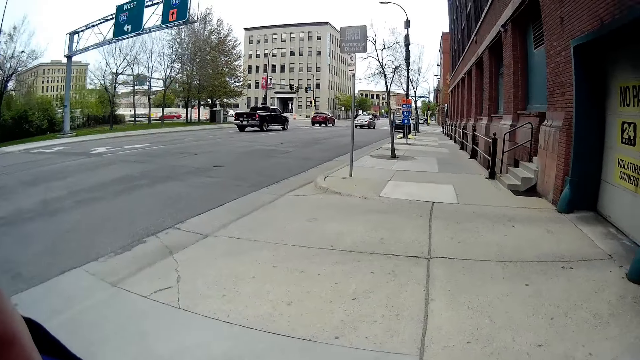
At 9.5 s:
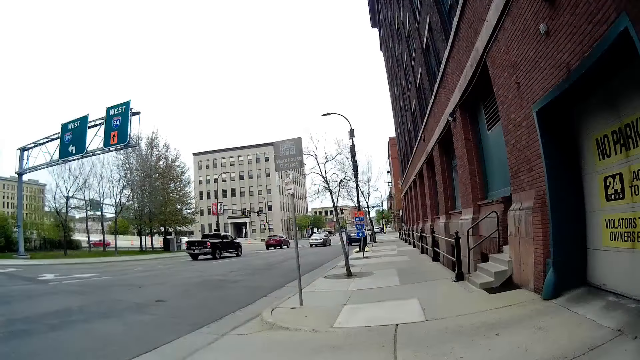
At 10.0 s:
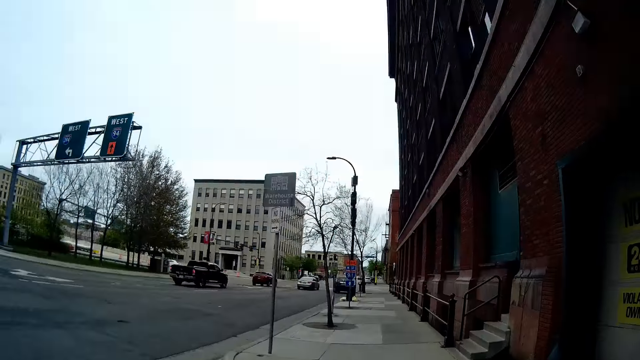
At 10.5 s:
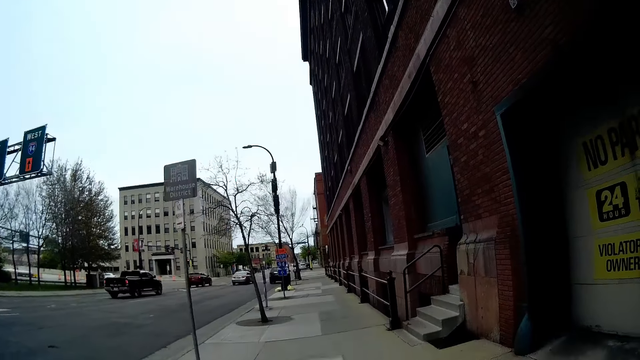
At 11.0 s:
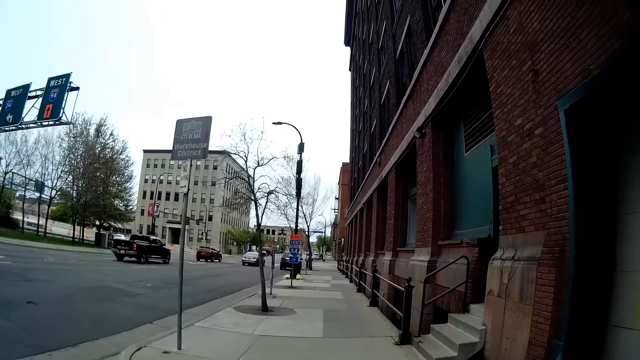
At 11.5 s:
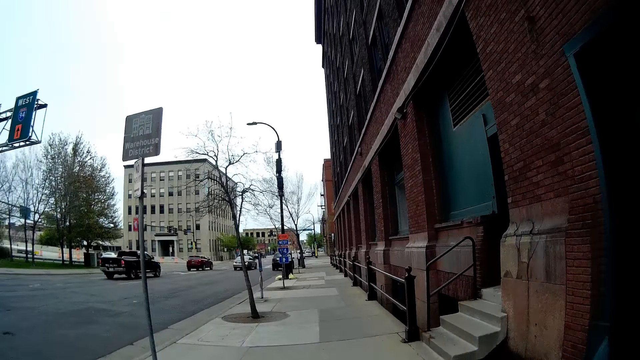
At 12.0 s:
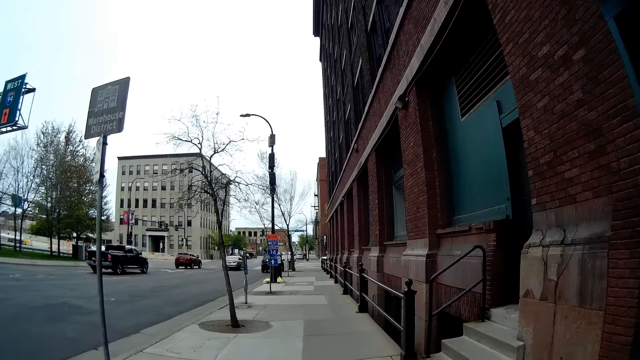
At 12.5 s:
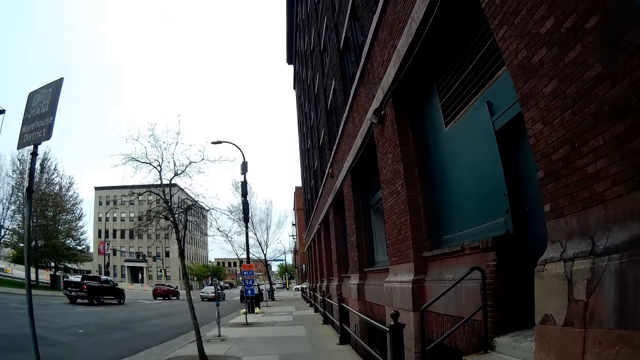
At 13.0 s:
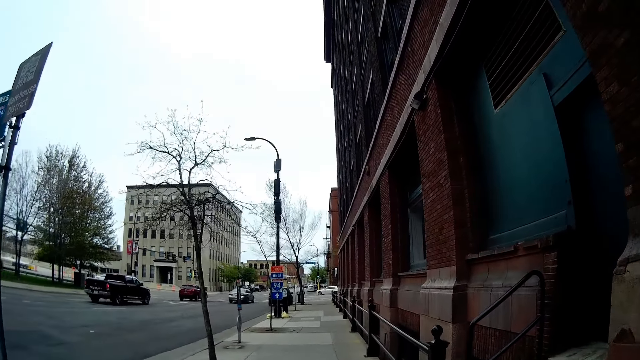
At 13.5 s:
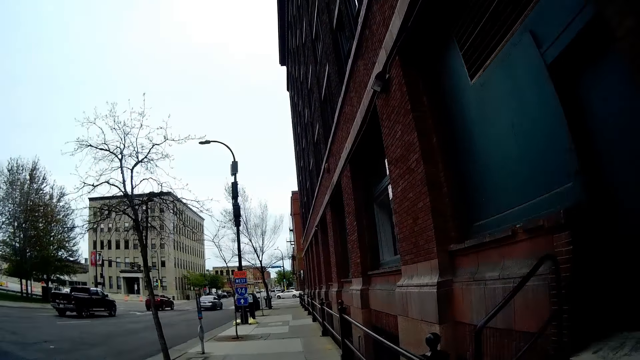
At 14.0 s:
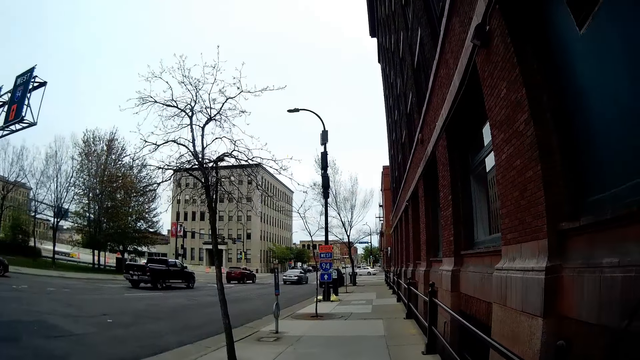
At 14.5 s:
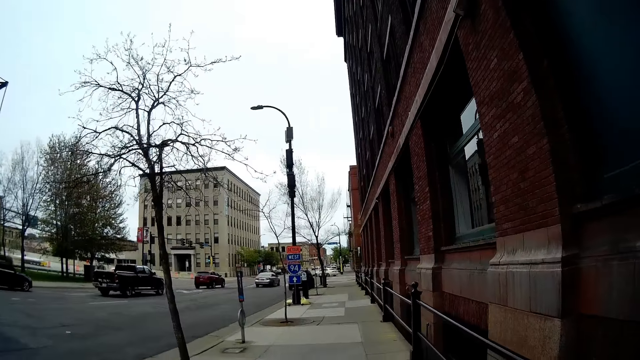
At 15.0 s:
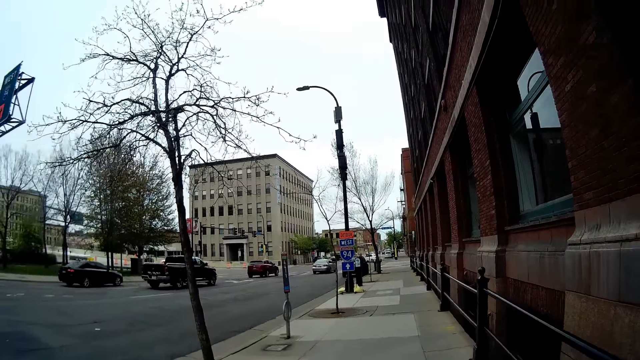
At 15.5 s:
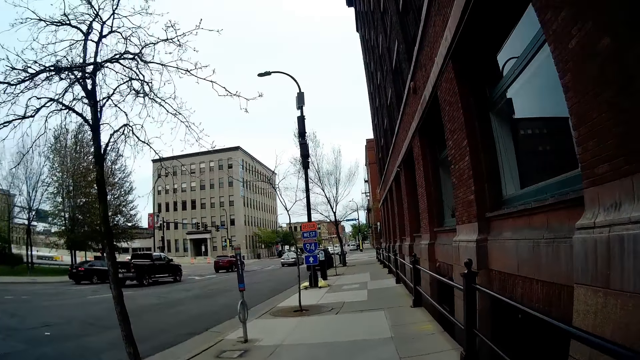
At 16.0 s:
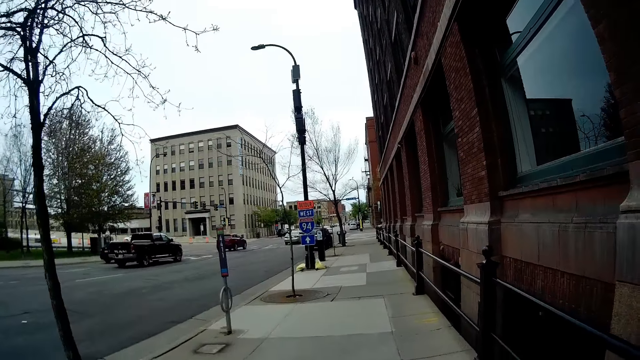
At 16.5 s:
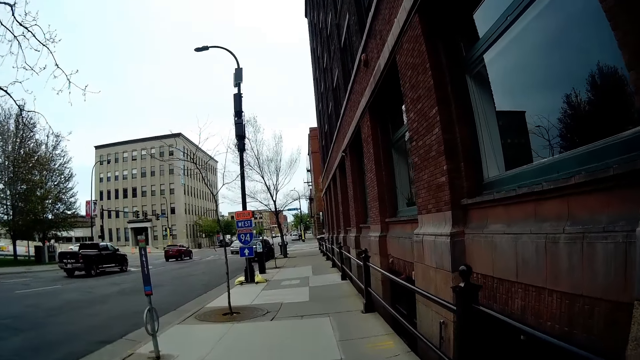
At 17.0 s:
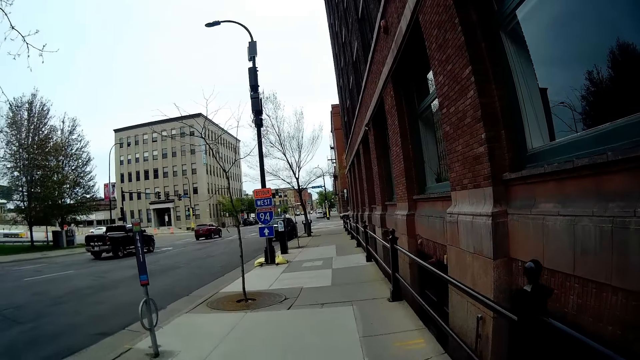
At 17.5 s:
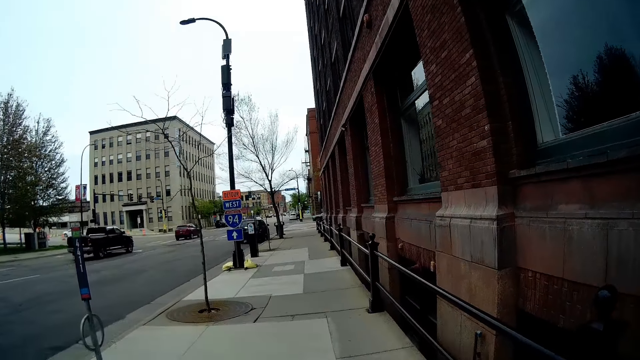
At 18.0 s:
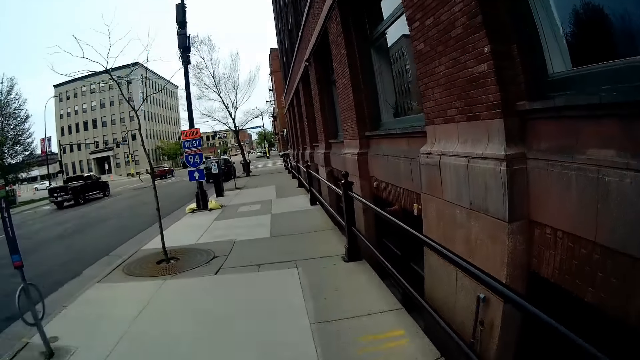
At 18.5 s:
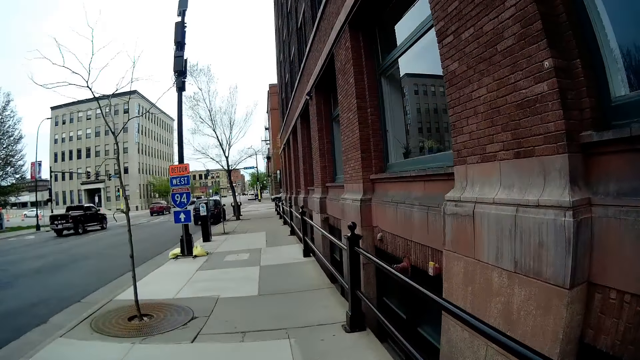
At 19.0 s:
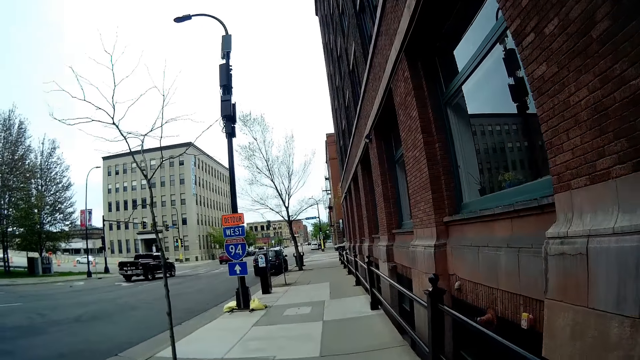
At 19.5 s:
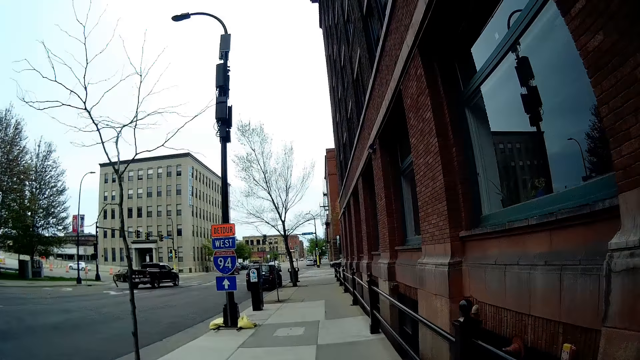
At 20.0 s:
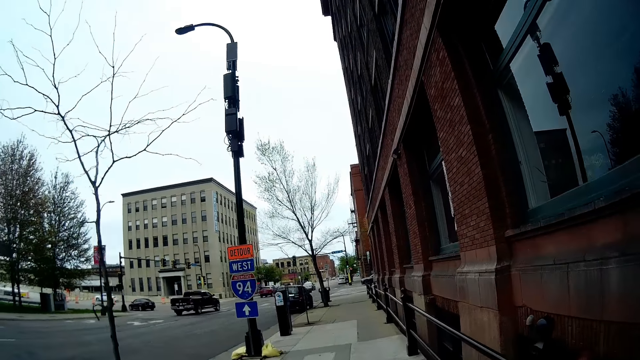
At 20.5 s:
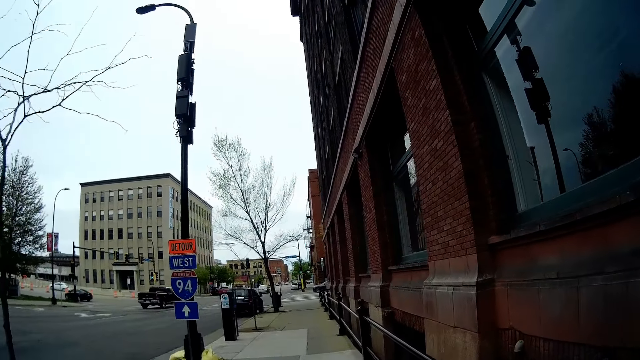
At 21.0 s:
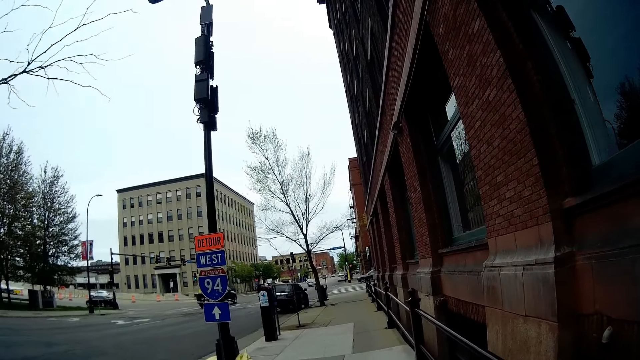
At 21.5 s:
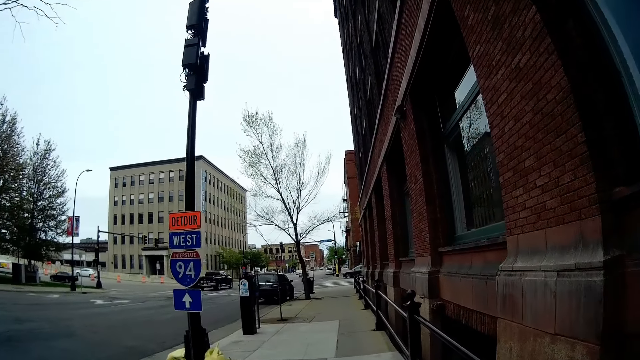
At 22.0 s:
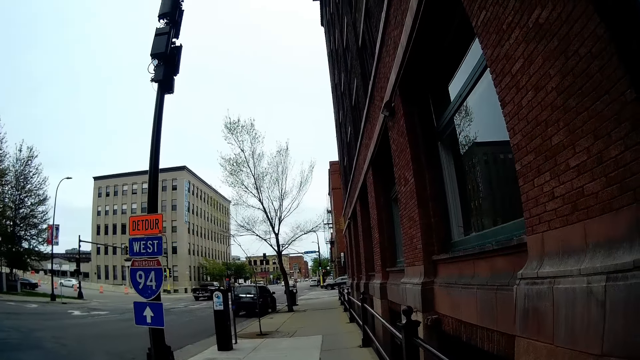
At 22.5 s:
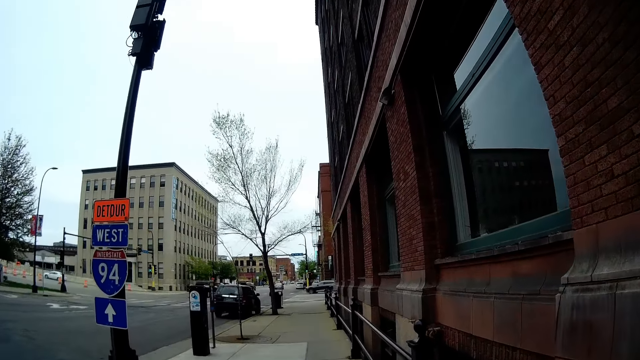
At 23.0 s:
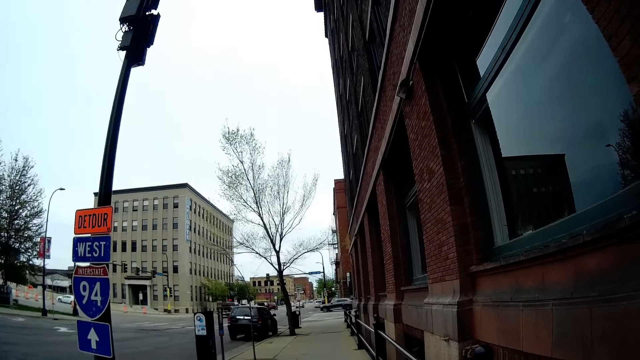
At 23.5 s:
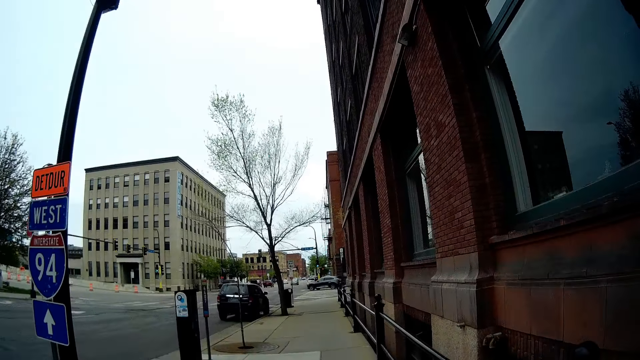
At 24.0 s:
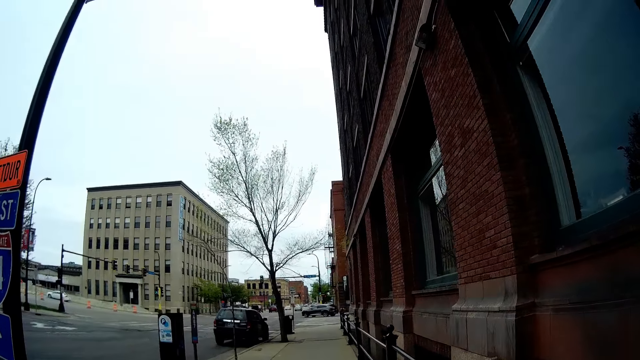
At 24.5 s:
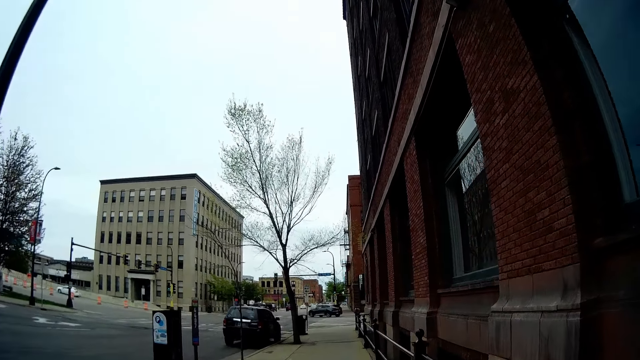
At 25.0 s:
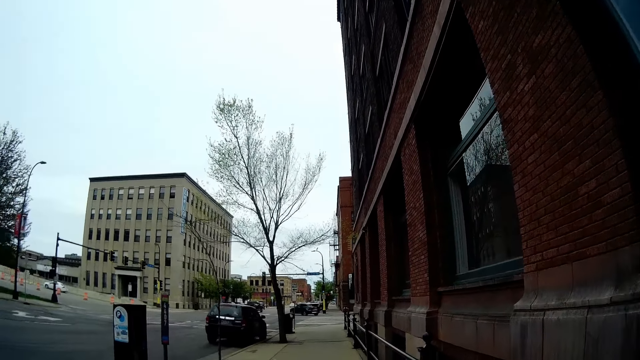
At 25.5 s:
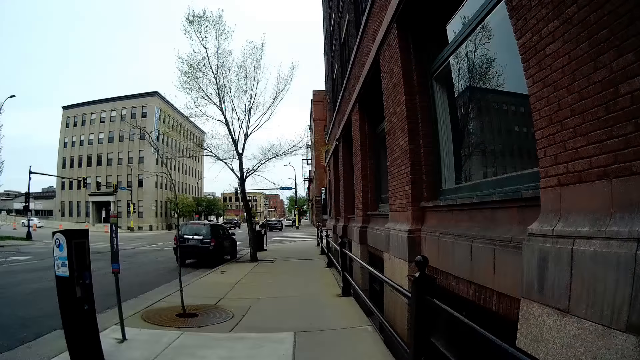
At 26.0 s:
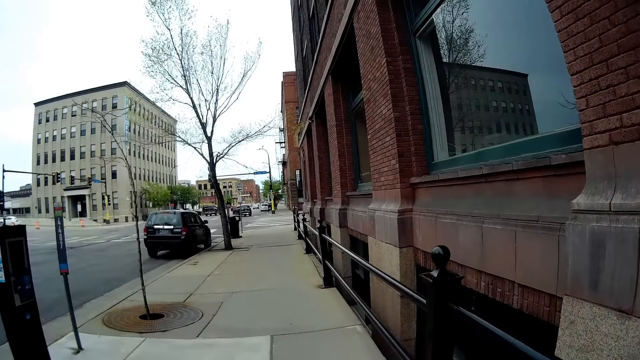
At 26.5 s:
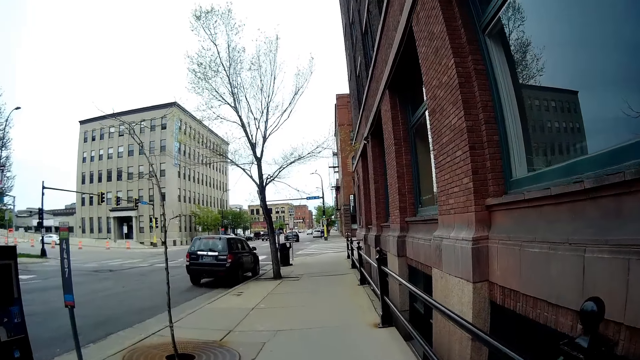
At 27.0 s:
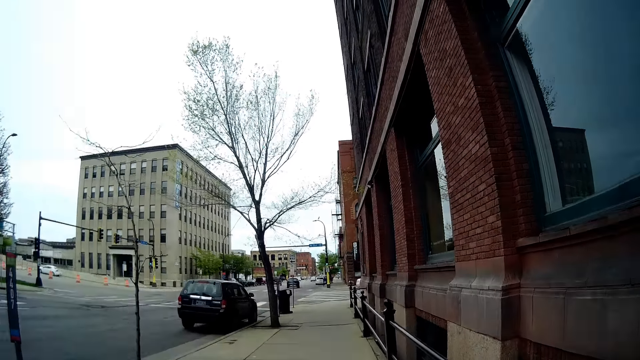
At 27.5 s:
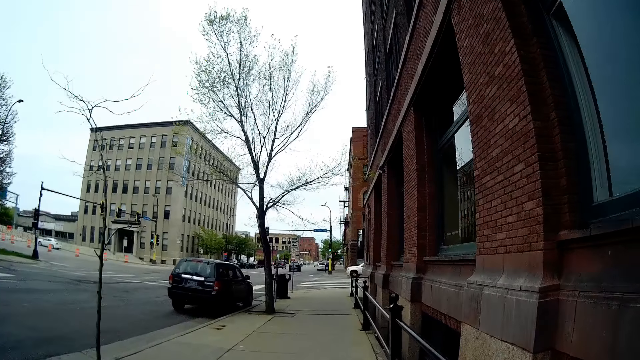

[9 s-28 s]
The camera wearer converses with the woman.

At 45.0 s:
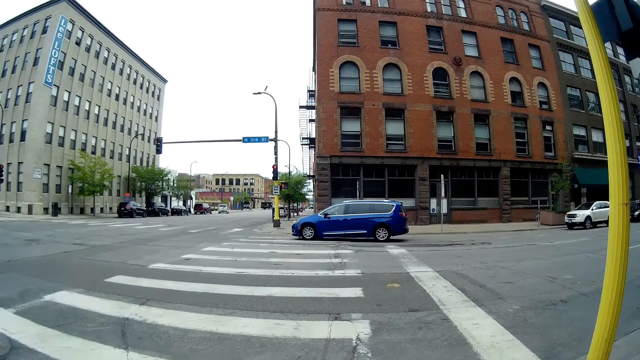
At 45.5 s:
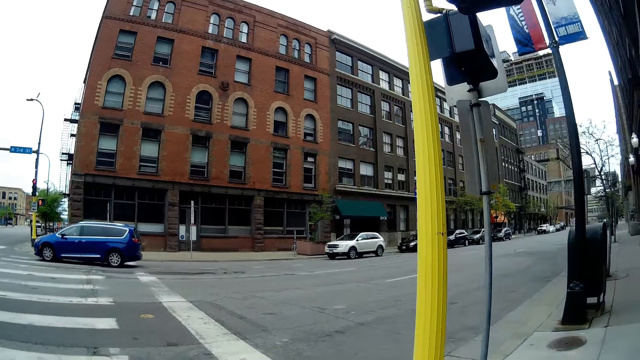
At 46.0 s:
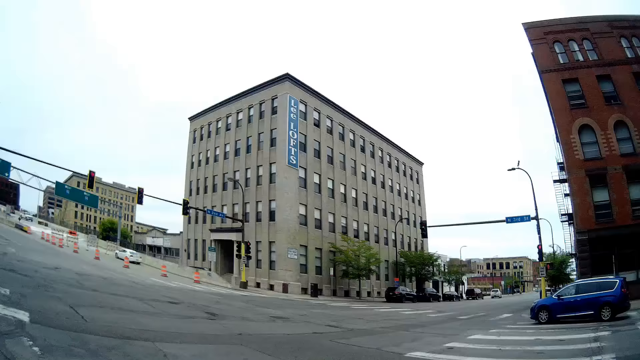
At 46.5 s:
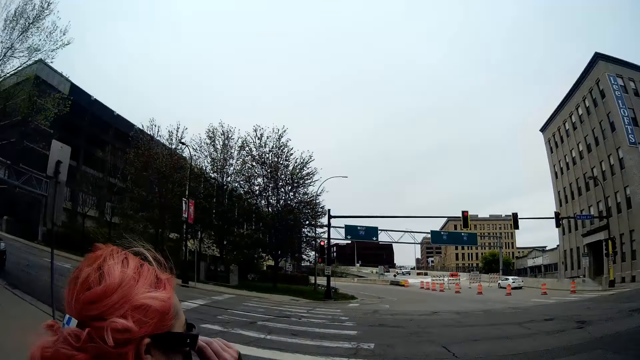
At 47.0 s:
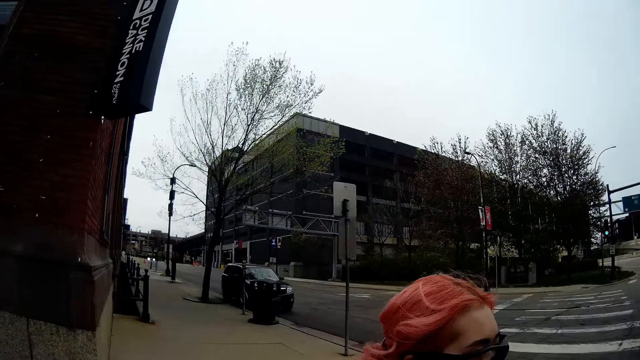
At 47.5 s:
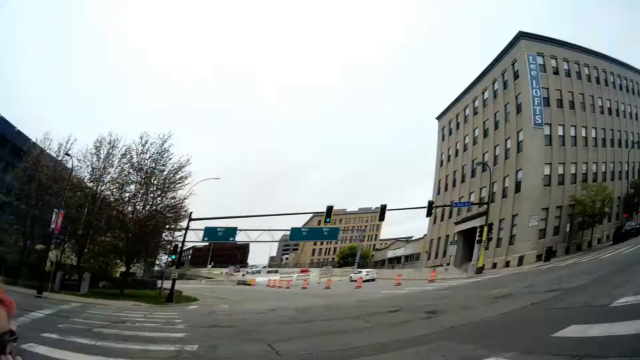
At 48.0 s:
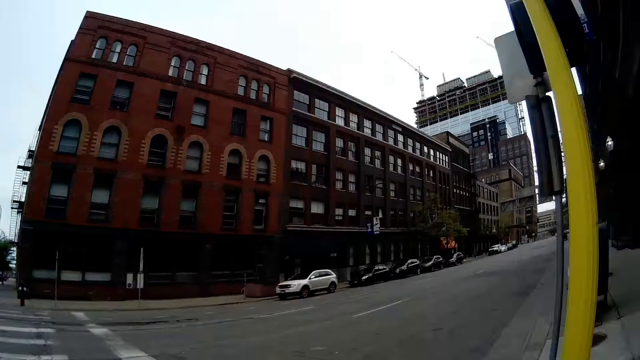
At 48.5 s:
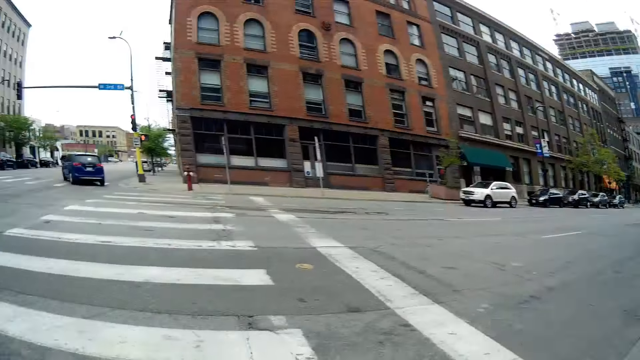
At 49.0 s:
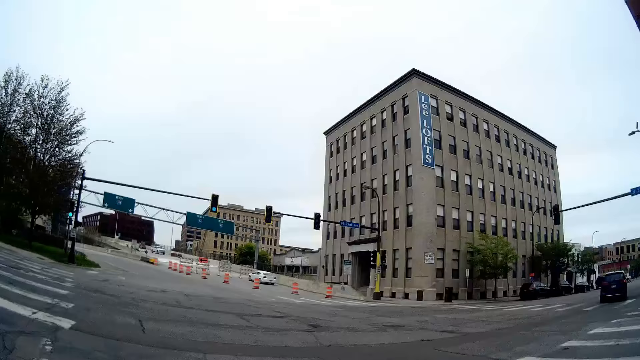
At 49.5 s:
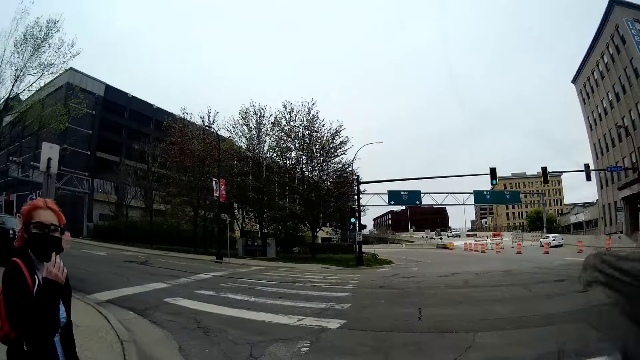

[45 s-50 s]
The camera wearer converses with the woman.
